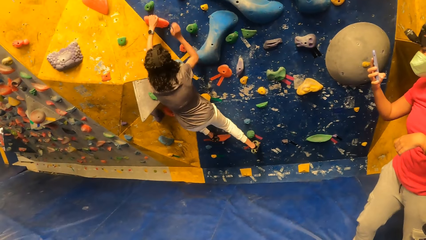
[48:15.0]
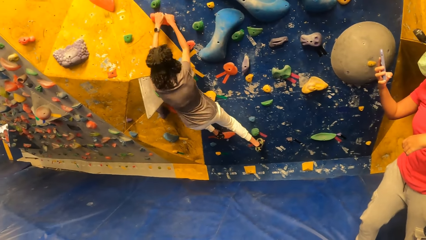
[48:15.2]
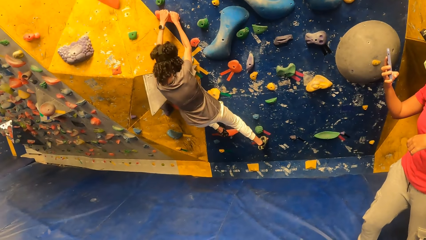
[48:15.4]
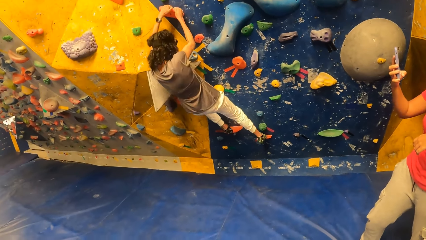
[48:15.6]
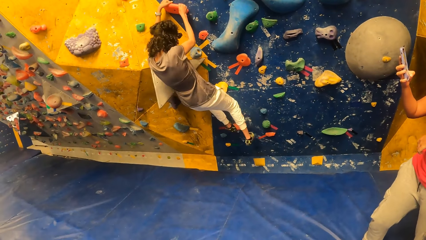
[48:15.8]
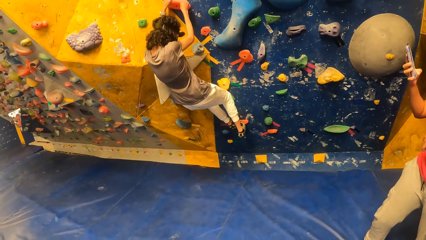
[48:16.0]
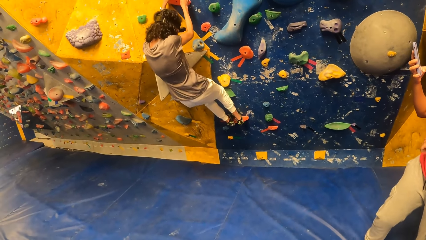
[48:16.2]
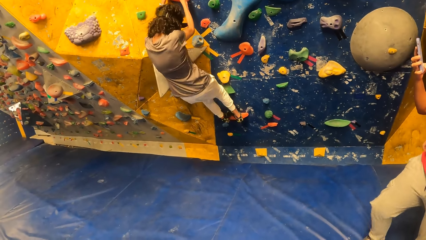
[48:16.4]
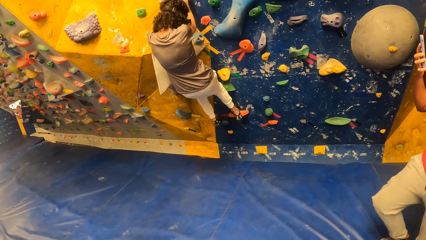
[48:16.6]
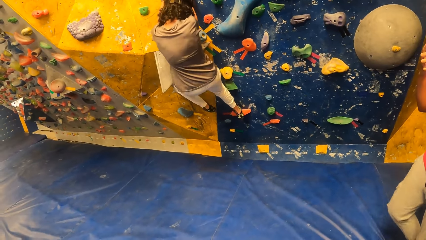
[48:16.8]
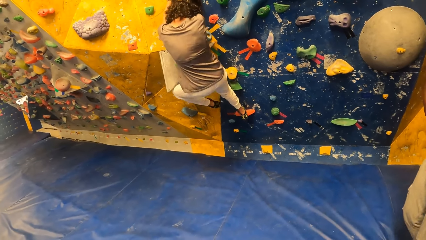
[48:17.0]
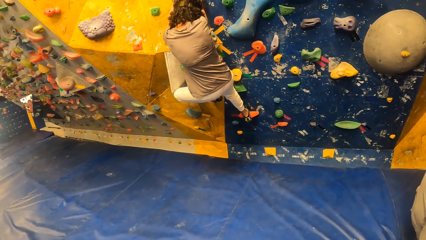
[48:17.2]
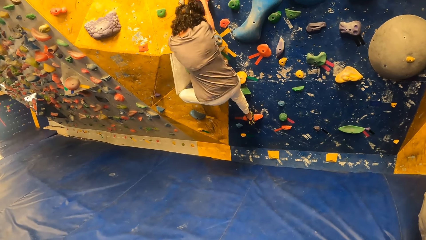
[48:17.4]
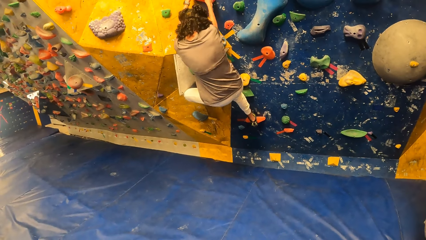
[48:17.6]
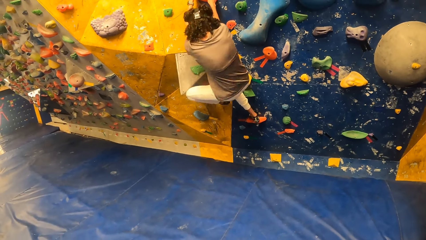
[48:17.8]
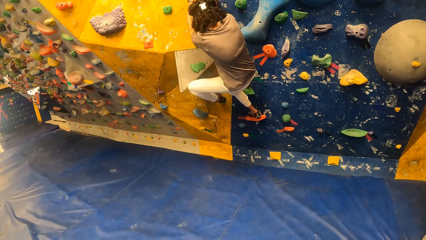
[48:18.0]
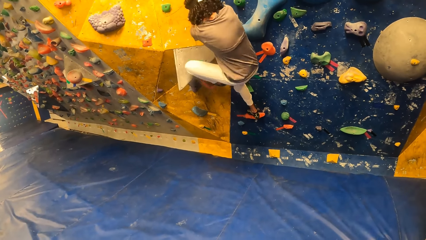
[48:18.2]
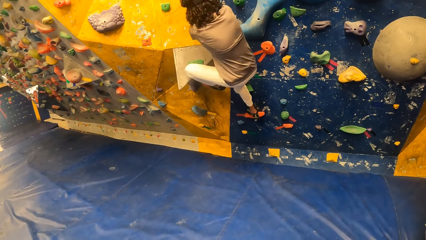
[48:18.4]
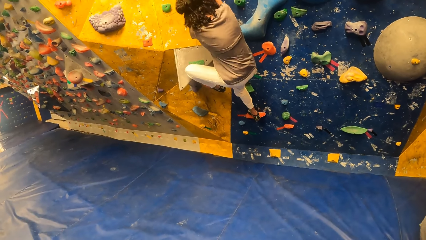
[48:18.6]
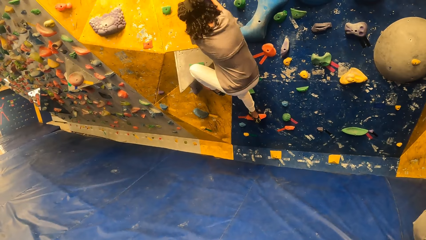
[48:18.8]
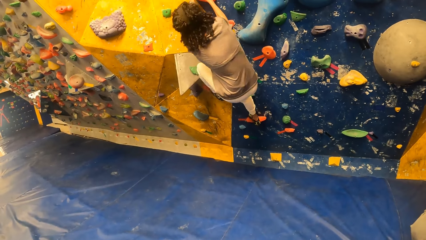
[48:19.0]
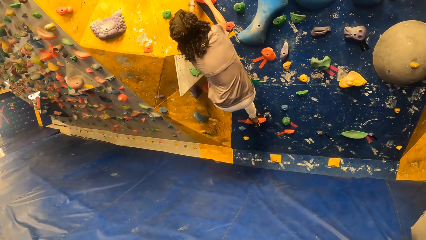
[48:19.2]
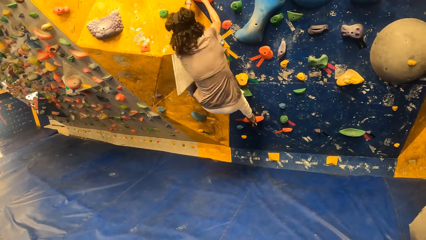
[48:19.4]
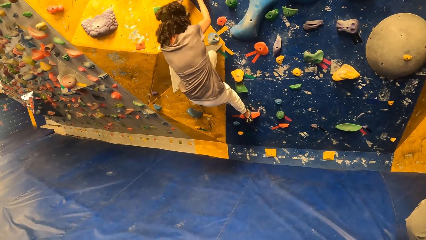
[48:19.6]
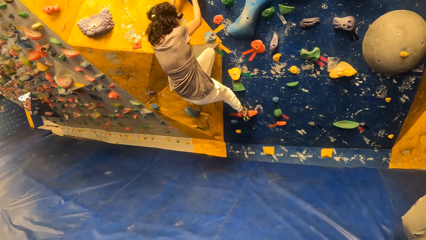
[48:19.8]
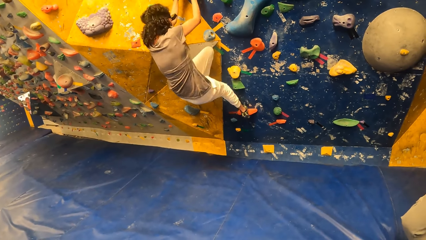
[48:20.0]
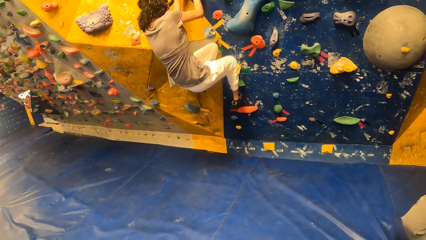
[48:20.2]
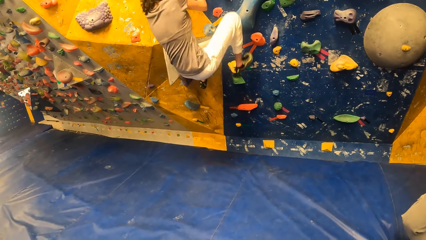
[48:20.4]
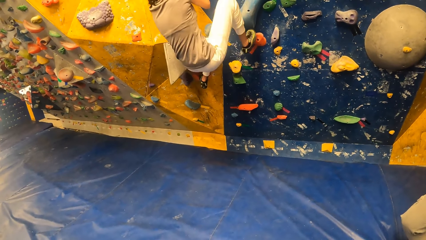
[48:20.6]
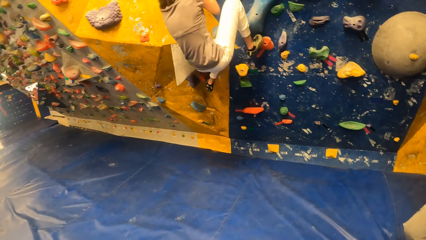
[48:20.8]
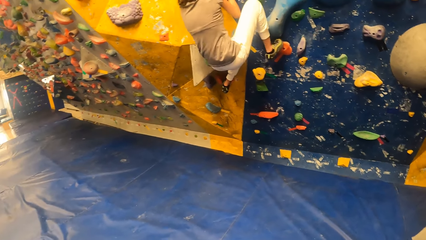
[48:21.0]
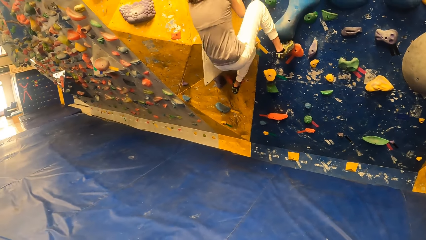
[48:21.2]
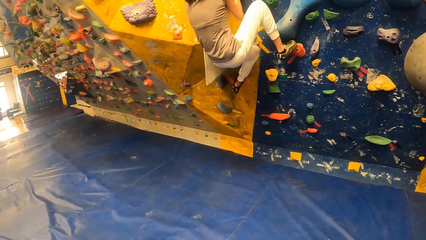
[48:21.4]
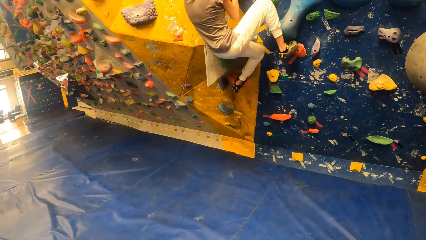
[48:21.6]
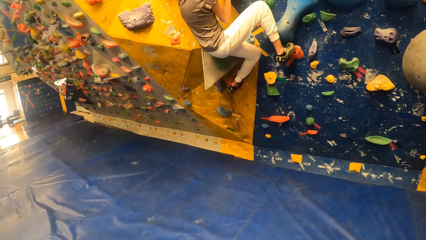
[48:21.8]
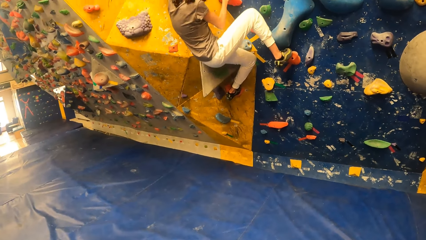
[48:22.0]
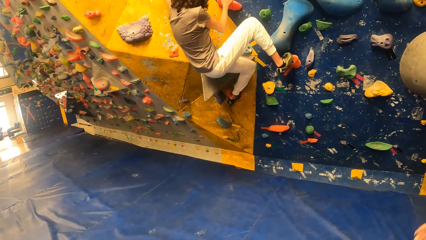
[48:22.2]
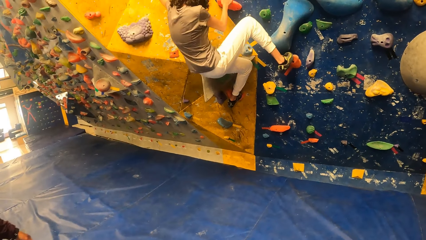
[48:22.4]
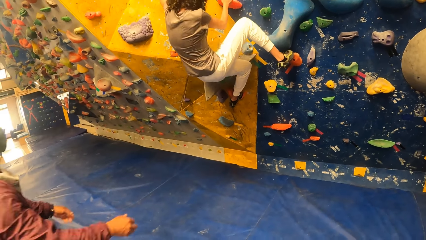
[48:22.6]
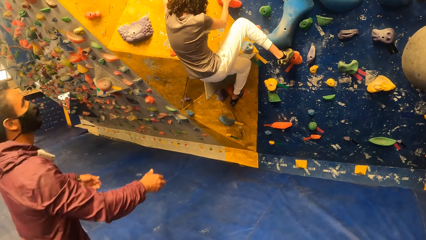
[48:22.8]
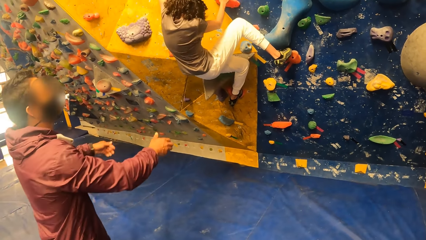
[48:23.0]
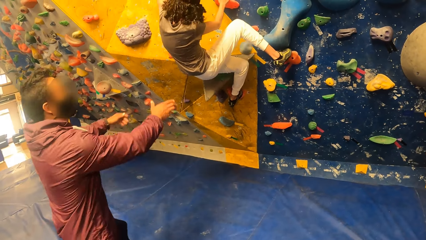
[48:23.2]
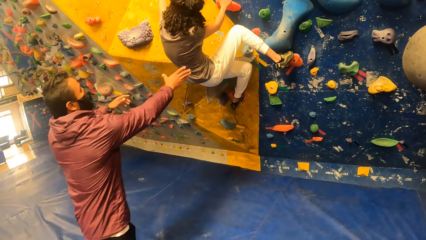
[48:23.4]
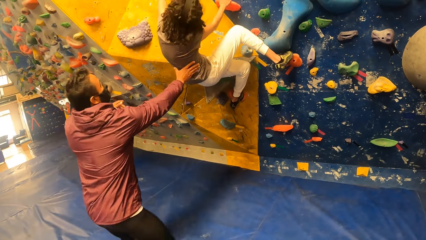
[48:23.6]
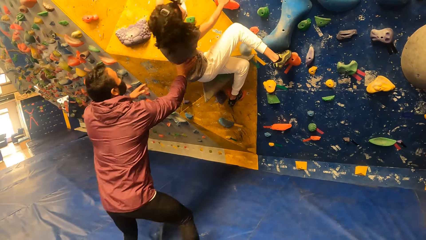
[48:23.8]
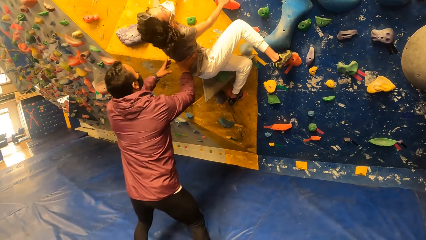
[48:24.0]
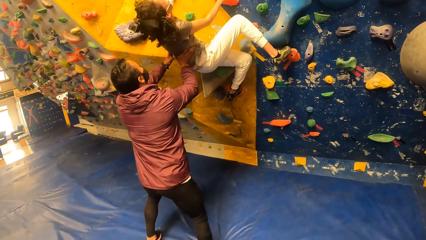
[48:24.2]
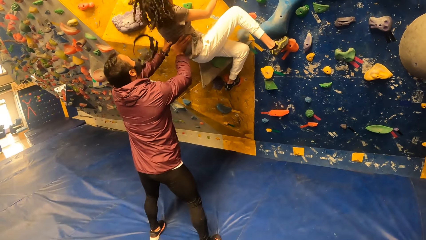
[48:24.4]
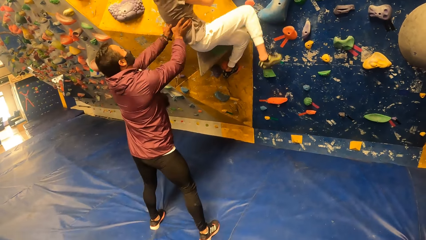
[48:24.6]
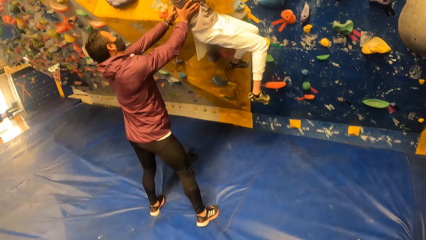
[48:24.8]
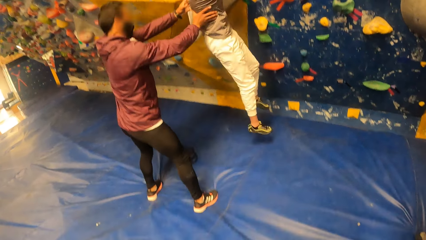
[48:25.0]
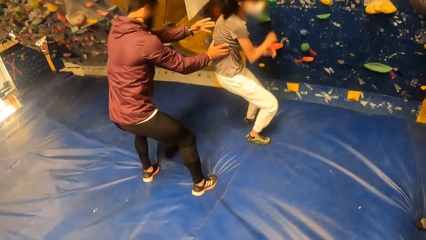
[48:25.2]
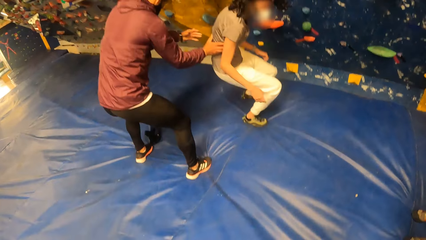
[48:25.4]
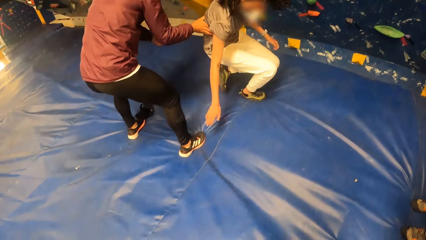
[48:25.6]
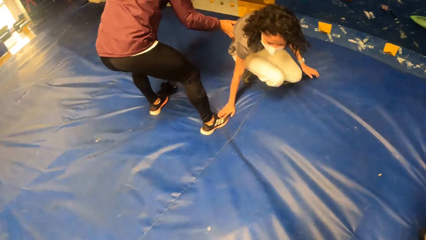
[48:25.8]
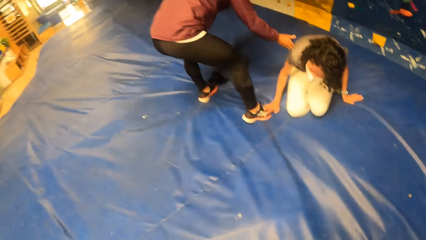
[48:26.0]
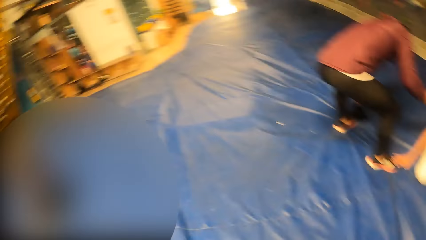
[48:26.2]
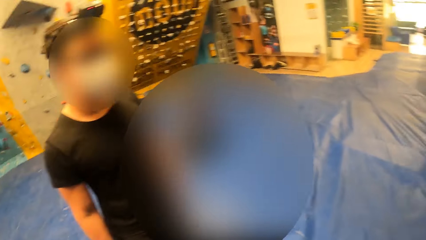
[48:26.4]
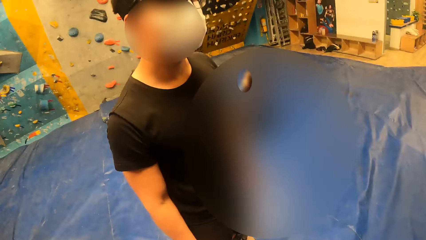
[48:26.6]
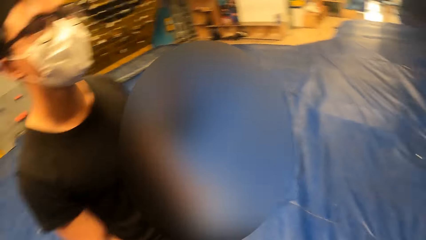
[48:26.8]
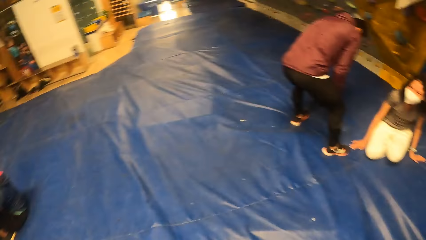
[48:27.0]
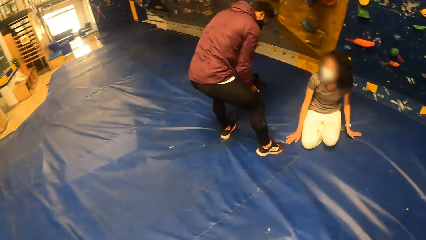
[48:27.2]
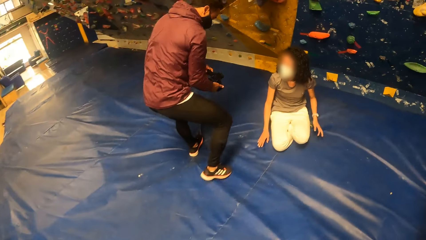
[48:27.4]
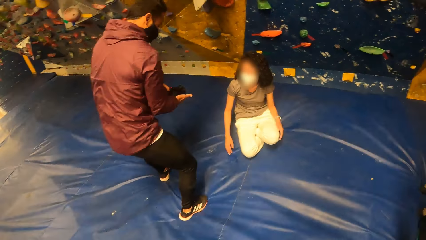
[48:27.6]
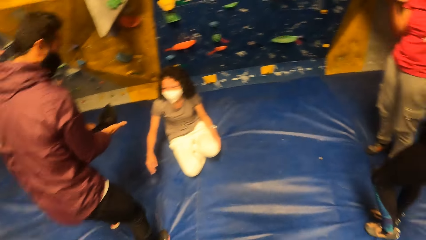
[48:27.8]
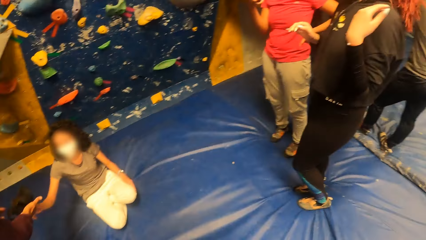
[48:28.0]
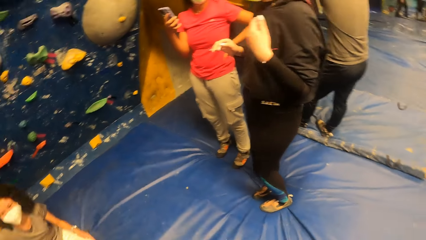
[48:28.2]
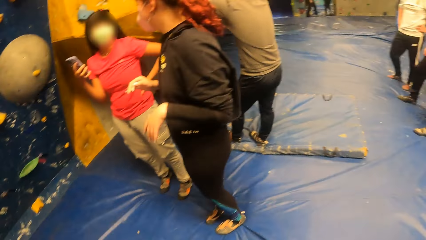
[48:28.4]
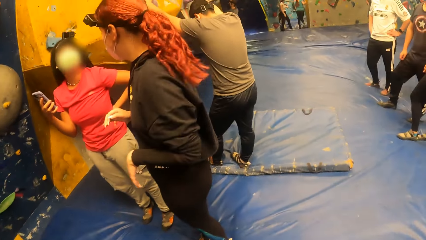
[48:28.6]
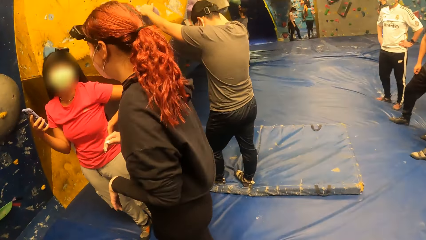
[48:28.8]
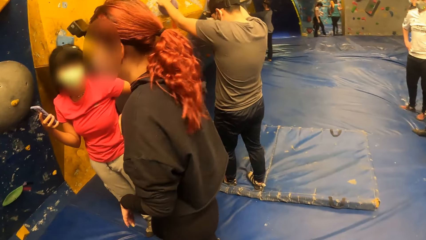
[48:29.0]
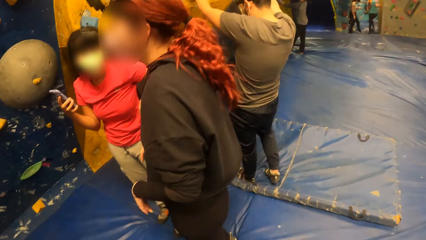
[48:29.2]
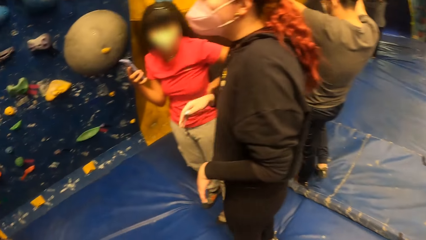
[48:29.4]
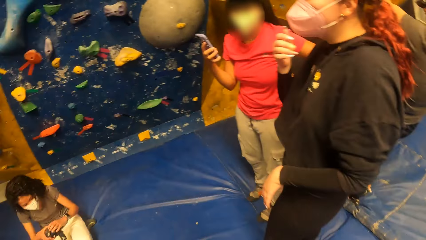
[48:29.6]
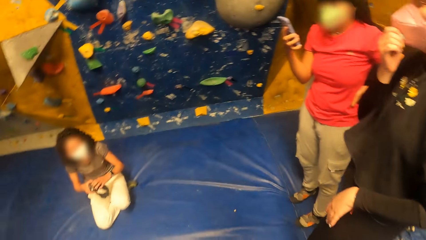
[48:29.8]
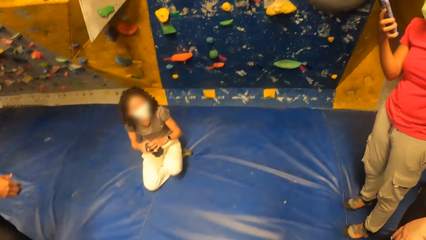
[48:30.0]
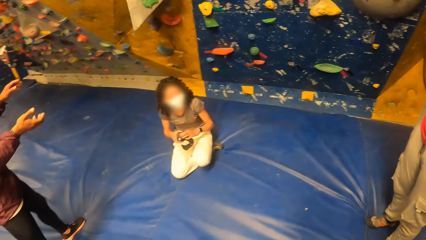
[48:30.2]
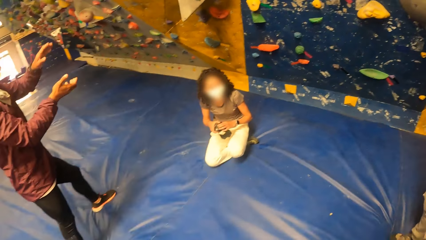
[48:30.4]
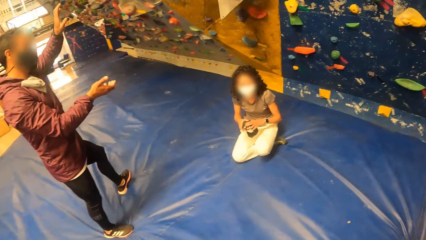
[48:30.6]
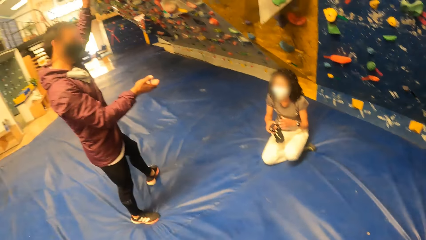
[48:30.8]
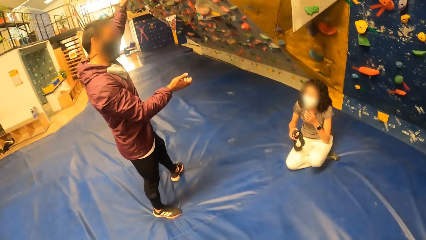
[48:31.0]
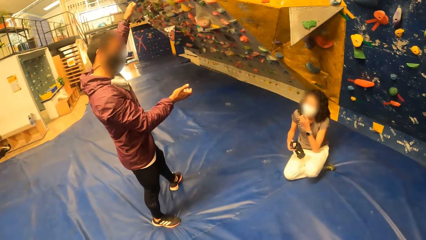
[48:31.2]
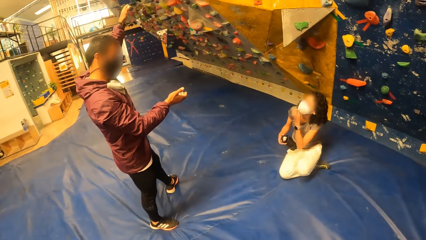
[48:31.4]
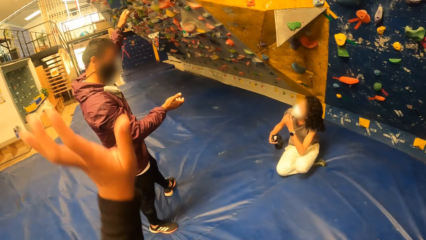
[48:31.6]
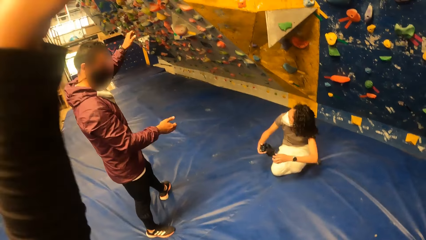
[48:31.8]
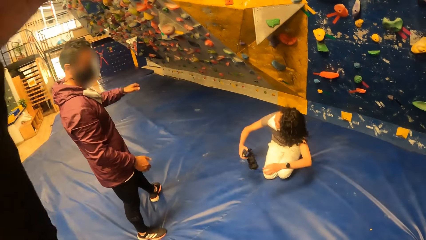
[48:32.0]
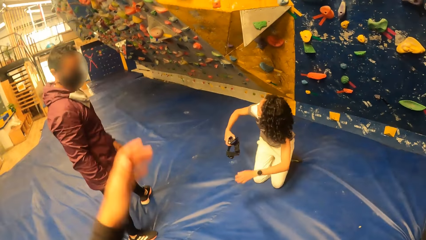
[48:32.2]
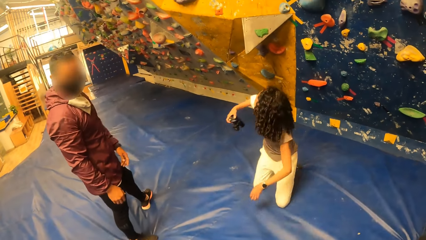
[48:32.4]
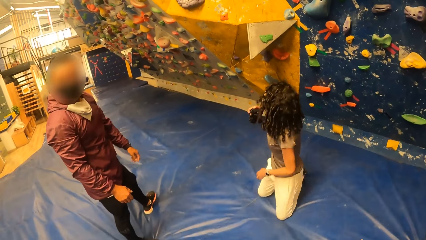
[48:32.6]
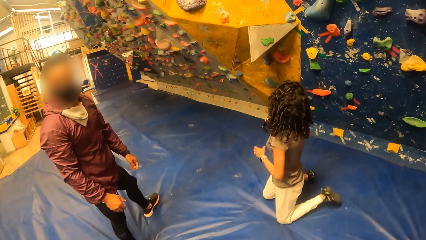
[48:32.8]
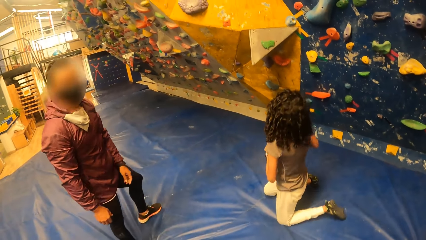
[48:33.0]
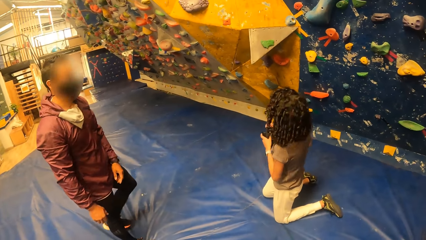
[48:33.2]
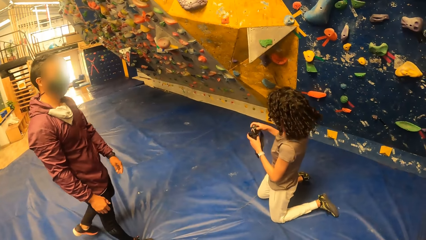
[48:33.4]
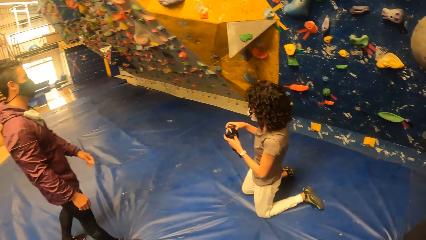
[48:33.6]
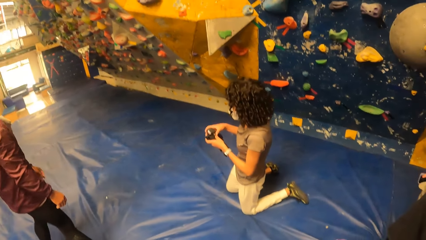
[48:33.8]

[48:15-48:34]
The man holds the woman with his two hands. The woman jumps down from the wall. The camera wearer looks around. The man picks up a camera from the floor with his left hand. He holds the camera with his two hands. The woman interacts with the man. Another woman interacts with a third woman. The third woman operates the phone in her right hand. The man interacts with the first woman.
